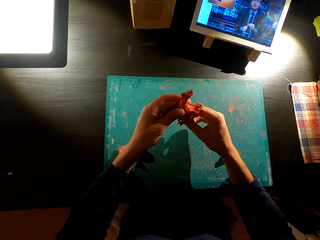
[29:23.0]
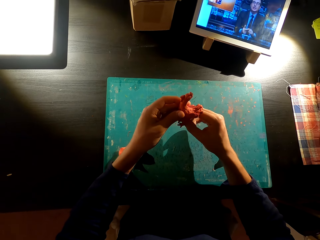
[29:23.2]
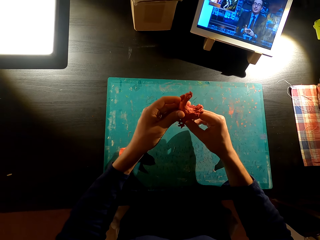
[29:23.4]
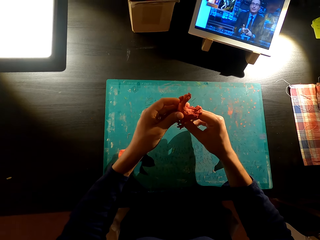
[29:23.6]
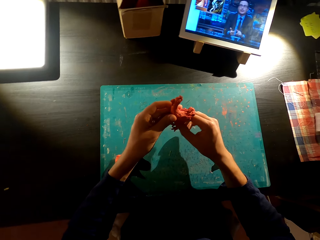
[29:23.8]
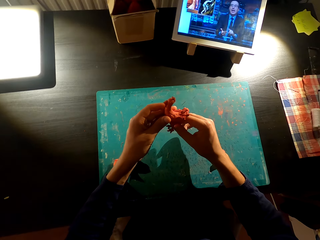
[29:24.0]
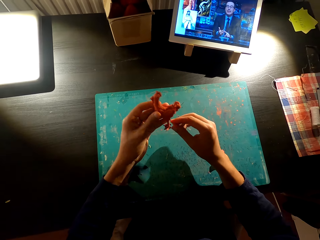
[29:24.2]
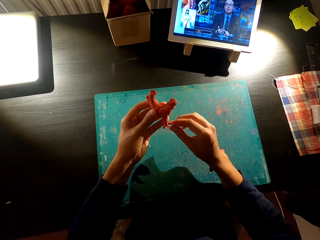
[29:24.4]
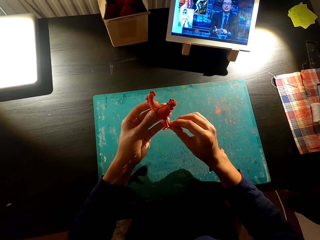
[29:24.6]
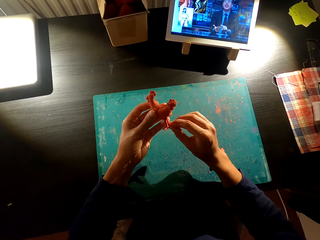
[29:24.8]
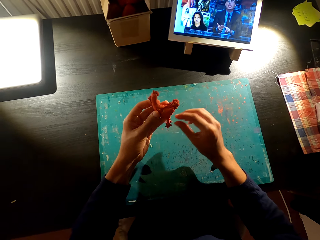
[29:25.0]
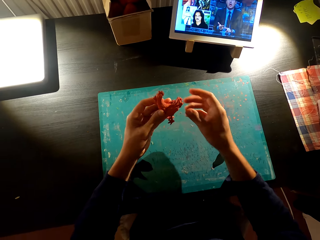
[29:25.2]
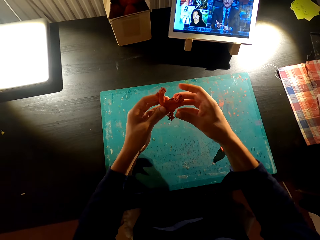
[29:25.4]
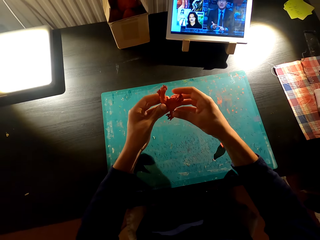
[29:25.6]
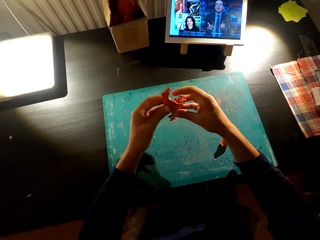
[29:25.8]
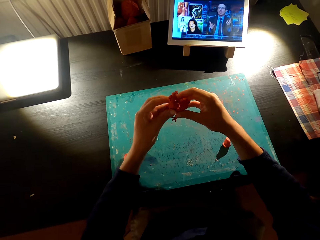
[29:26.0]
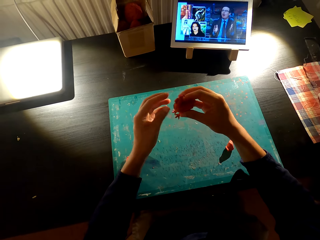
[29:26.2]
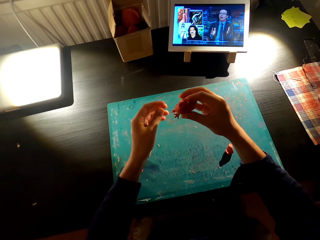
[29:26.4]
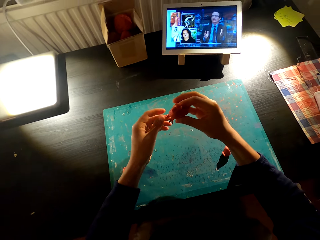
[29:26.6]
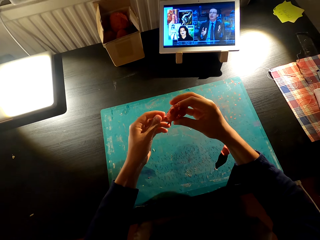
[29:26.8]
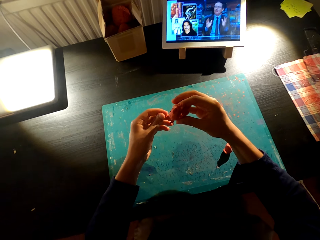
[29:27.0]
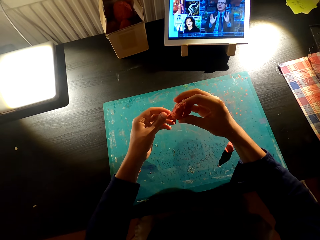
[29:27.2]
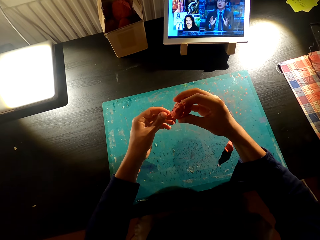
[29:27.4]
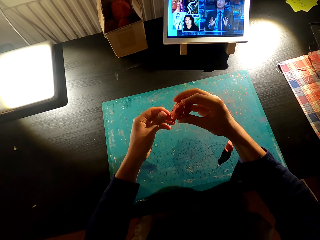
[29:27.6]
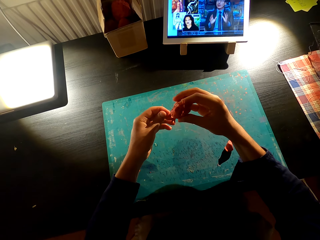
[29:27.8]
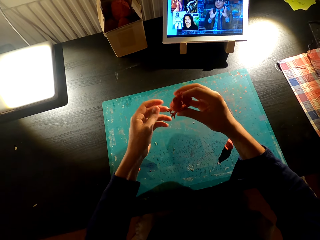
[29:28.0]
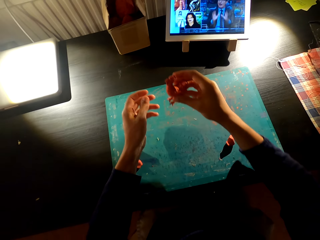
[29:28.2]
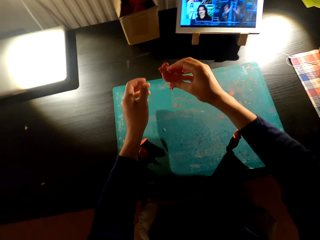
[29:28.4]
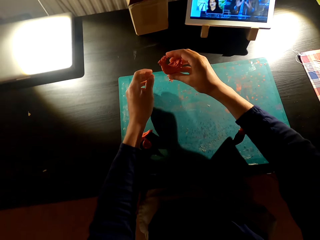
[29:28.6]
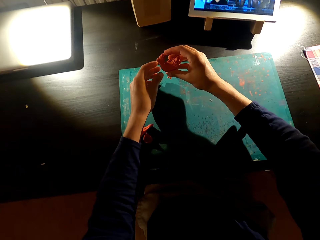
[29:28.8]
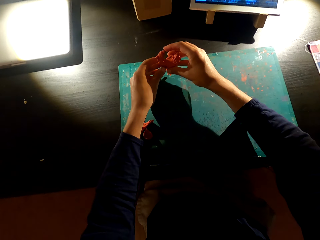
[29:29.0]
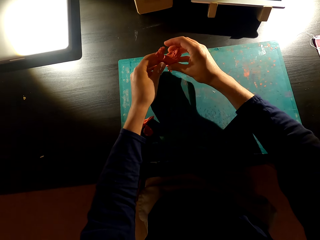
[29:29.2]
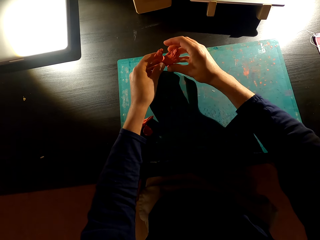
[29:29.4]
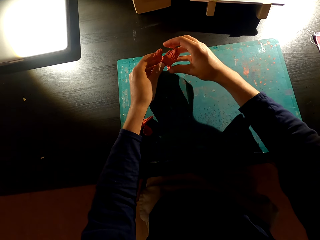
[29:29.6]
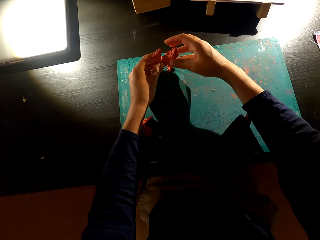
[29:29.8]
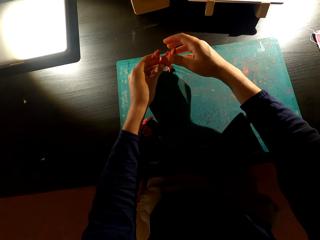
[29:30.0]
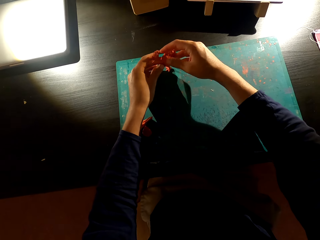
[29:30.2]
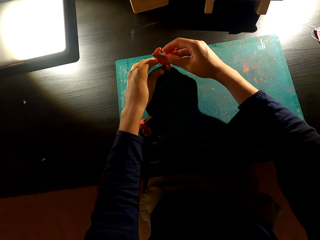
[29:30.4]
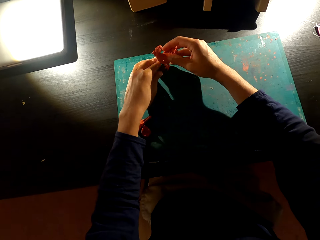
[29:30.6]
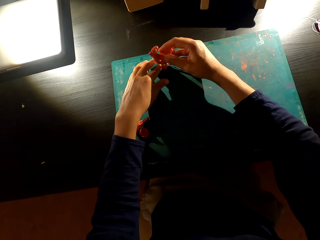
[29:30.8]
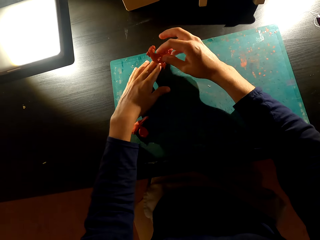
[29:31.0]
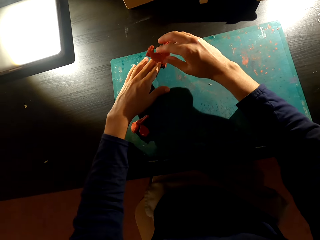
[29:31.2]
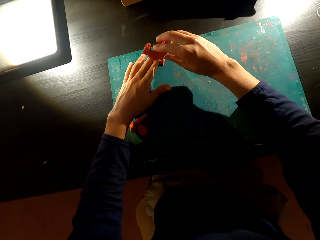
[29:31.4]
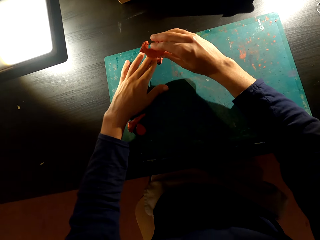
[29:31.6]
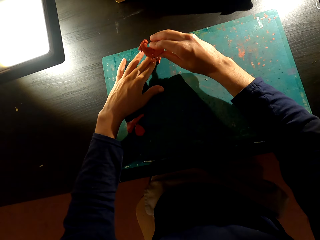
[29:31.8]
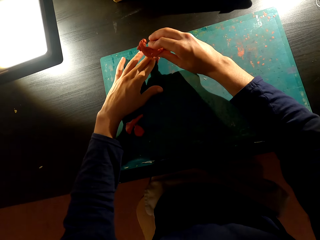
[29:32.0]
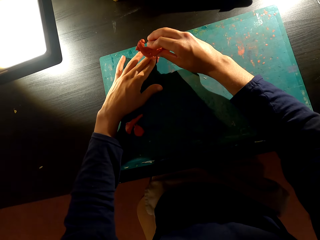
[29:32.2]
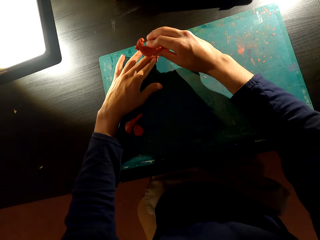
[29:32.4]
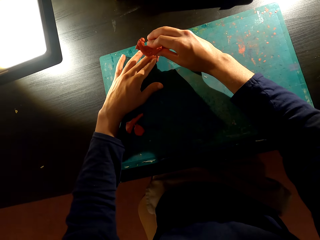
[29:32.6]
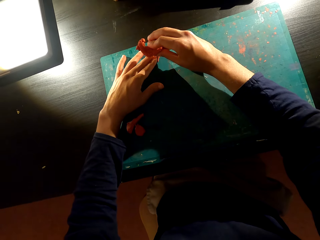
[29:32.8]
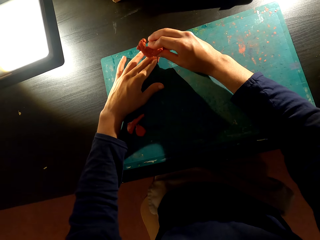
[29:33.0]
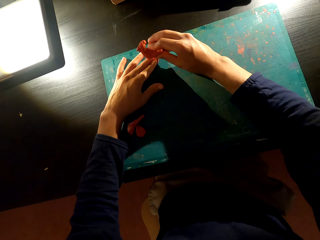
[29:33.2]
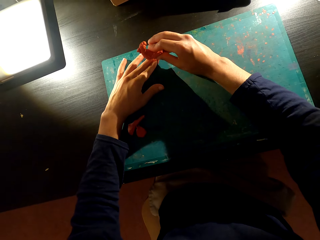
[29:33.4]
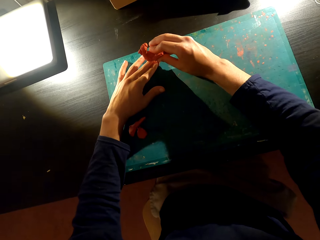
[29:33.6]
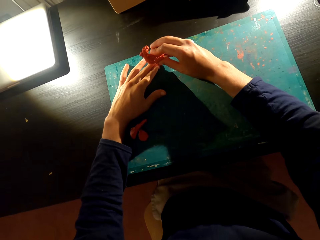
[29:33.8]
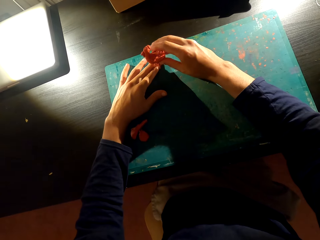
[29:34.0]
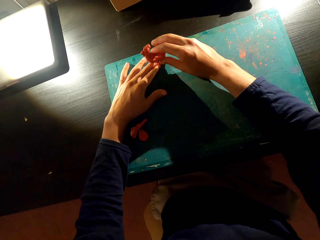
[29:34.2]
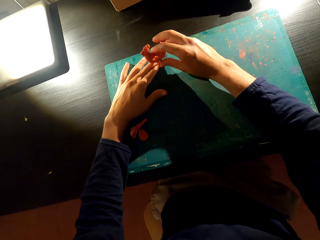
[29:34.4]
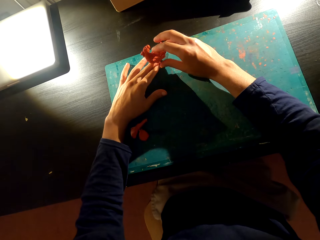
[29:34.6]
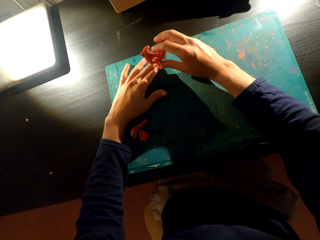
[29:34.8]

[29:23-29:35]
The camera wearer fixes something on something with the right hand. They put the molded chicken on the table. They align the molded chicken on the table with both hands.

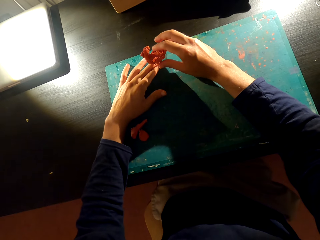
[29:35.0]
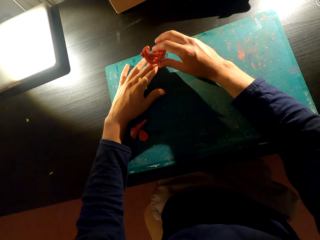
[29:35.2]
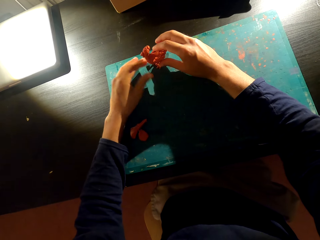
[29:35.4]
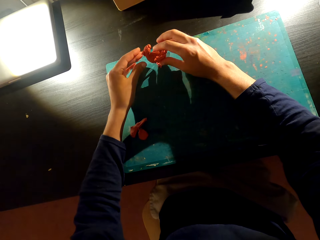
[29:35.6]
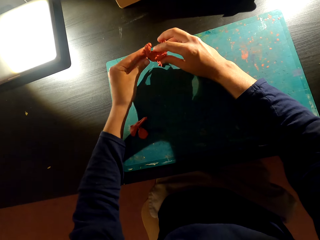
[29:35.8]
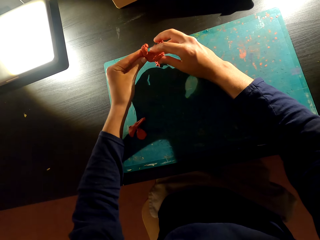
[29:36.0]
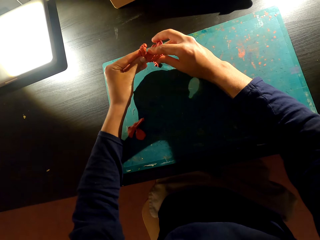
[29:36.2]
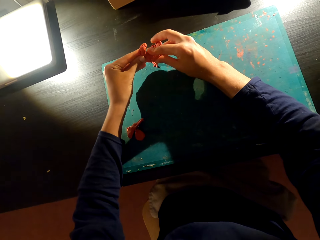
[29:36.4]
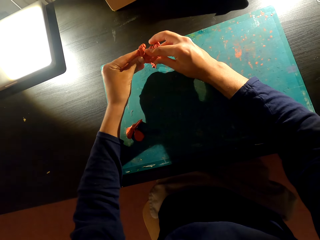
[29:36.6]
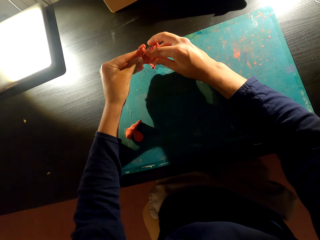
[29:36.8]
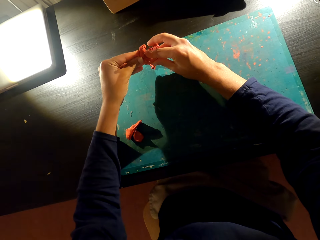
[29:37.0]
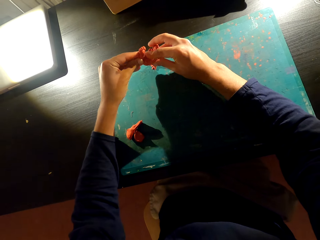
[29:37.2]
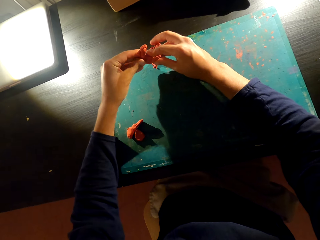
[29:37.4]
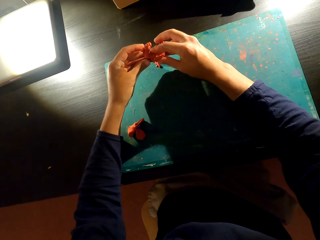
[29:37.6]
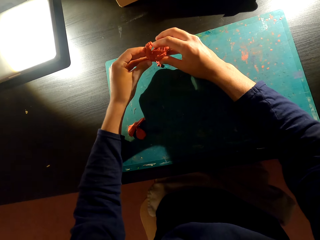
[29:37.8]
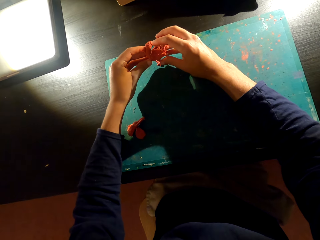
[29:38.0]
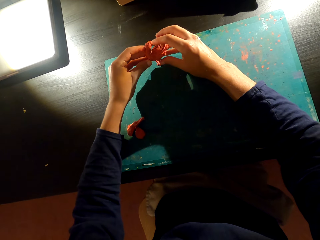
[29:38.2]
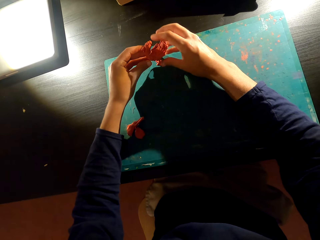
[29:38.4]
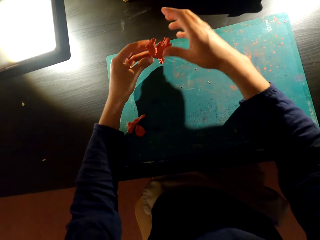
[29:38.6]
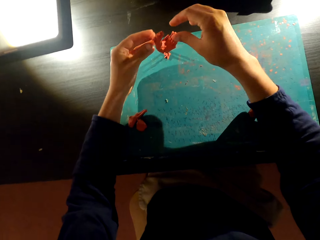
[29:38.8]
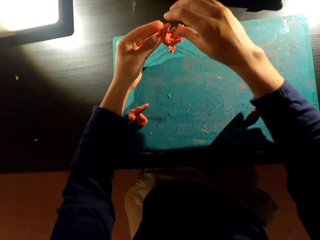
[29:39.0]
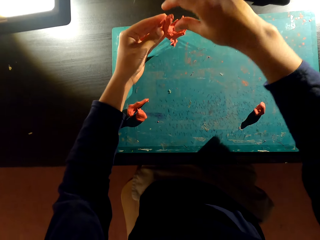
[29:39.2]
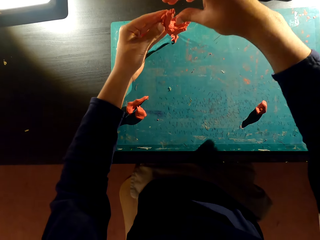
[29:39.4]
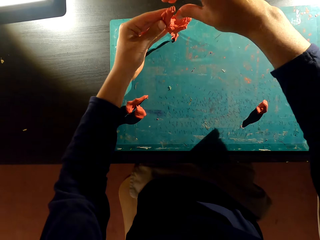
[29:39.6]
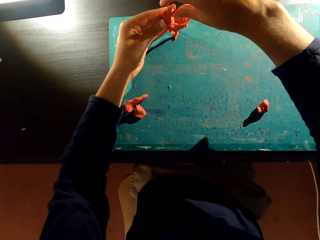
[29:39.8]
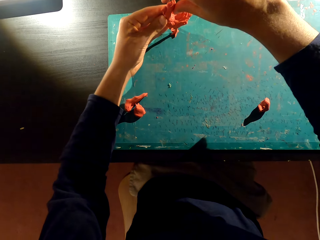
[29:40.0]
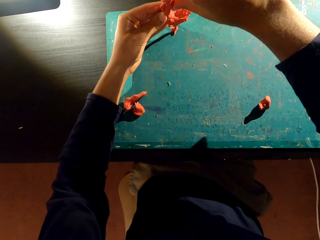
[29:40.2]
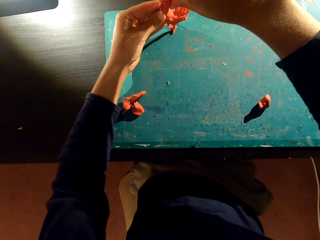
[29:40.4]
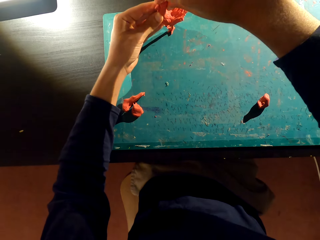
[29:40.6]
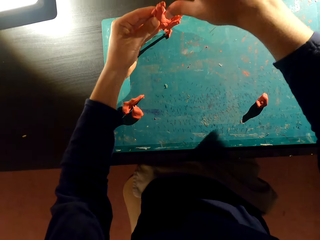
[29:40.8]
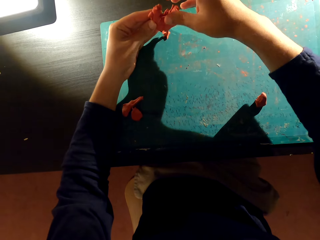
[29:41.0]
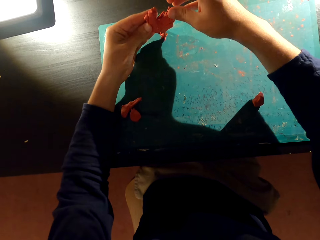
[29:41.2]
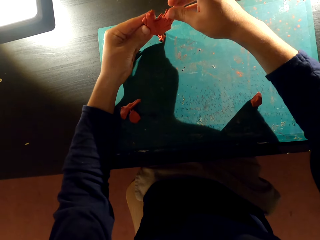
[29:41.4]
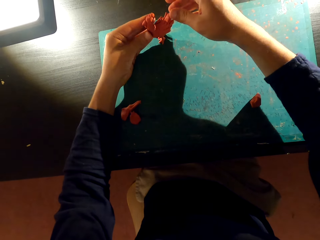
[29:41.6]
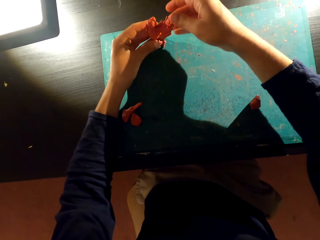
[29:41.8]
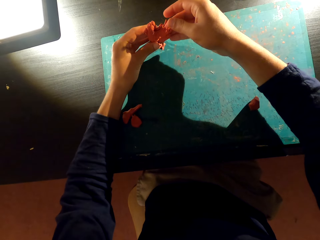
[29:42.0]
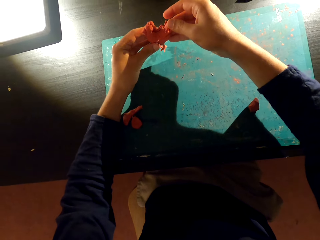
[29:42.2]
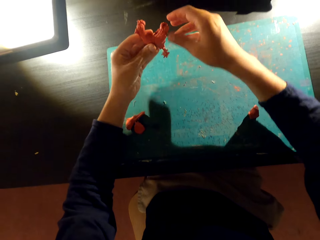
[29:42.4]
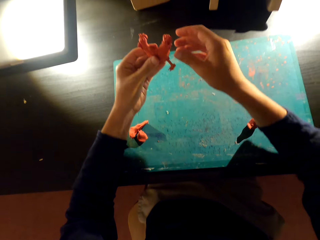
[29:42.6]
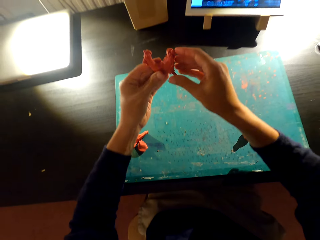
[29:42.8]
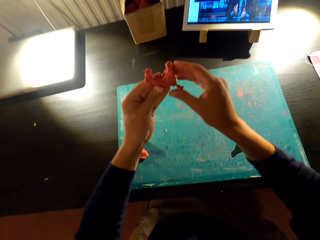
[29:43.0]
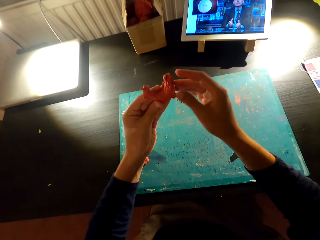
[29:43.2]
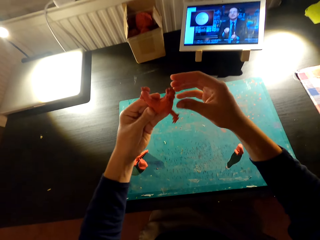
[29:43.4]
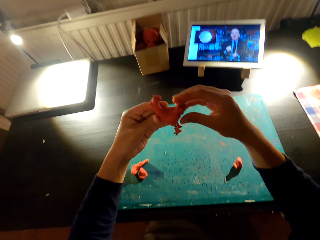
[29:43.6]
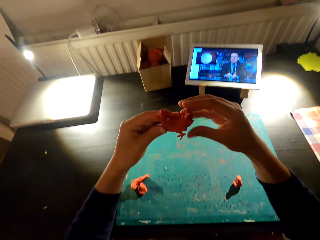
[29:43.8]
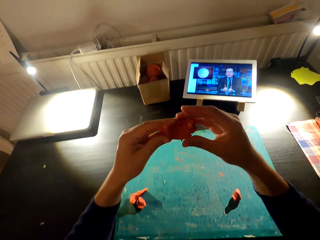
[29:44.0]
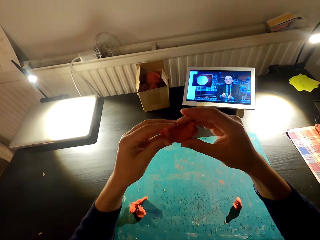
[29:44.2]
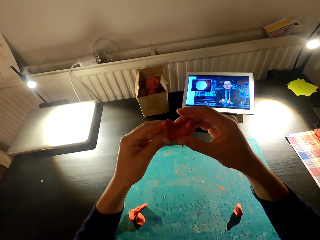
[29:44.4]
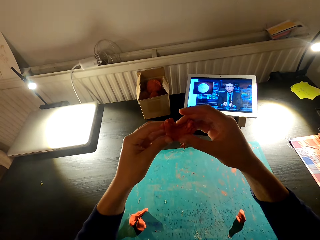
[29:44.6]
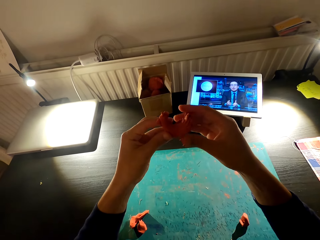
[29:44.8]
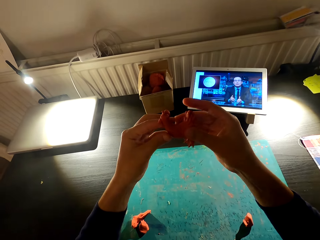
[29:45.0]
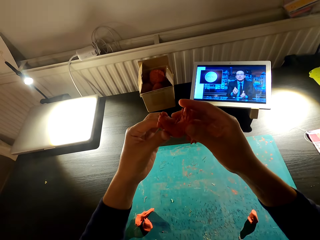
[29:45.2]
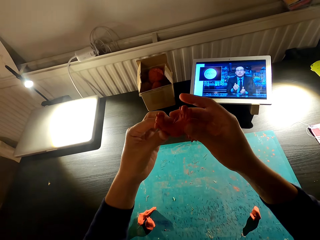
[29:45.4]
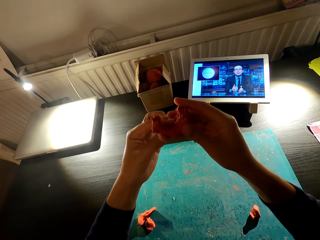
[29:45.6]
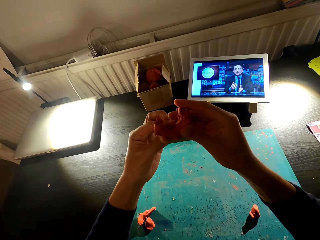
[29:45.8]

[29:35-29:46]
The camera wearer presses something with both hands. They align something with both hands.
